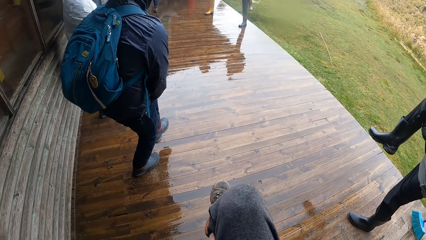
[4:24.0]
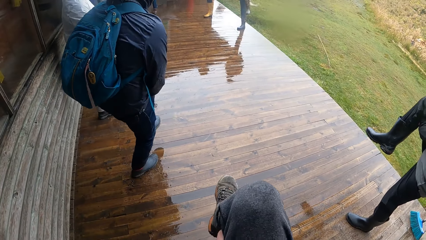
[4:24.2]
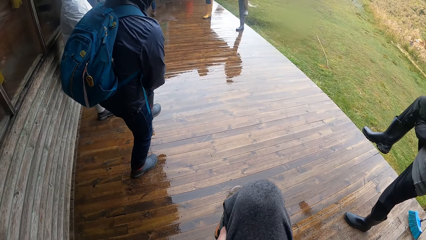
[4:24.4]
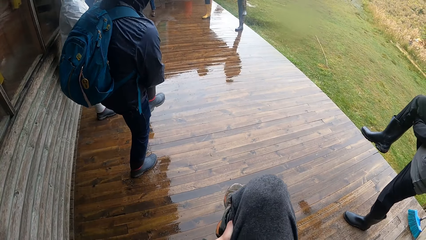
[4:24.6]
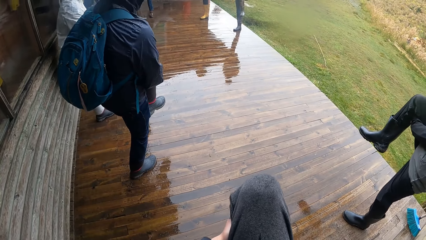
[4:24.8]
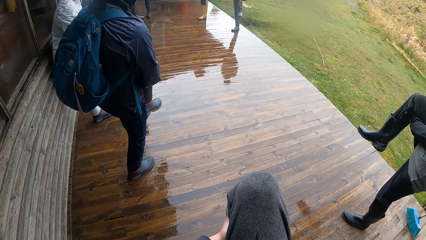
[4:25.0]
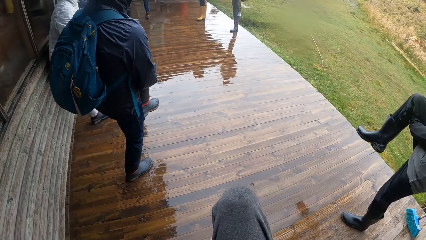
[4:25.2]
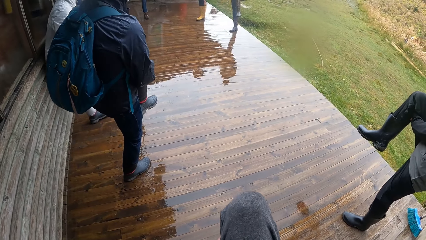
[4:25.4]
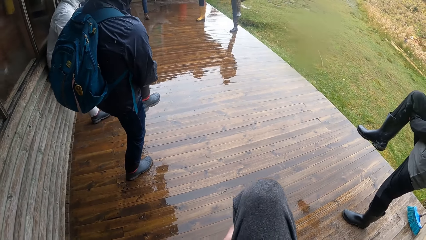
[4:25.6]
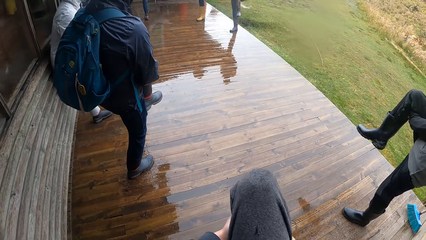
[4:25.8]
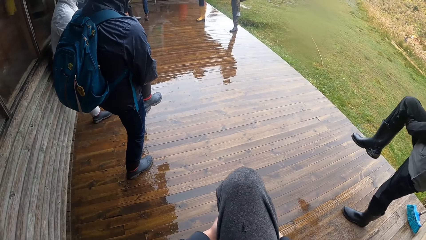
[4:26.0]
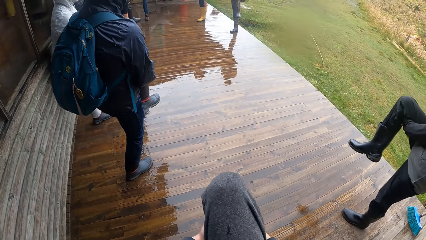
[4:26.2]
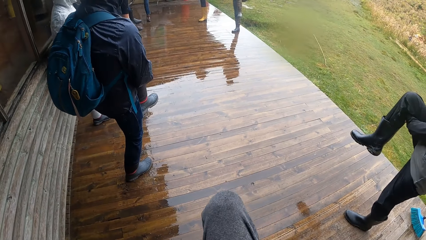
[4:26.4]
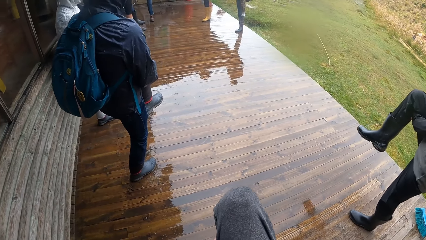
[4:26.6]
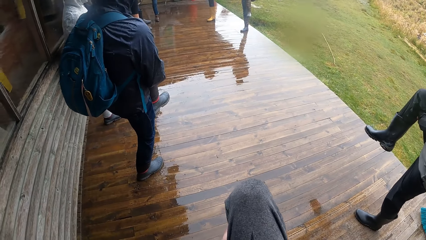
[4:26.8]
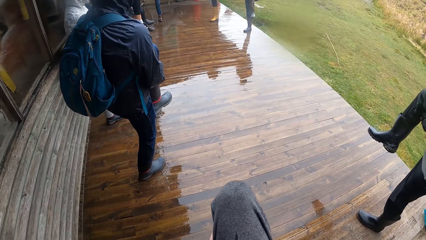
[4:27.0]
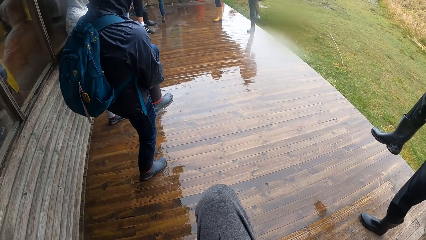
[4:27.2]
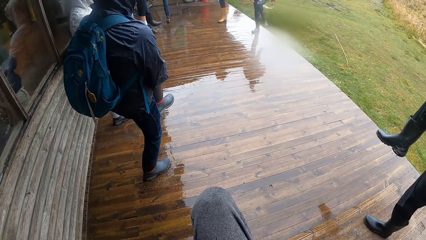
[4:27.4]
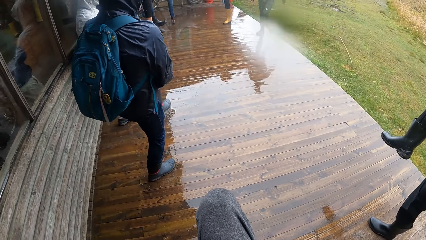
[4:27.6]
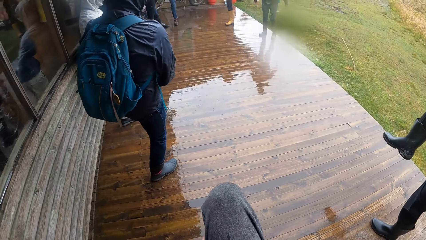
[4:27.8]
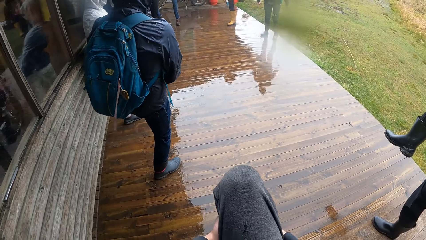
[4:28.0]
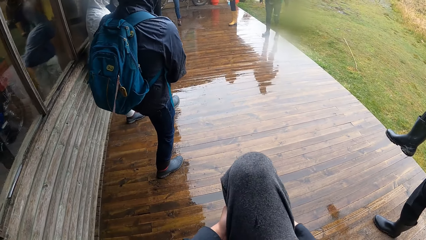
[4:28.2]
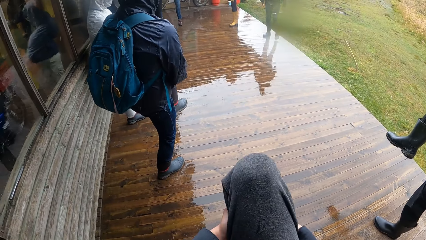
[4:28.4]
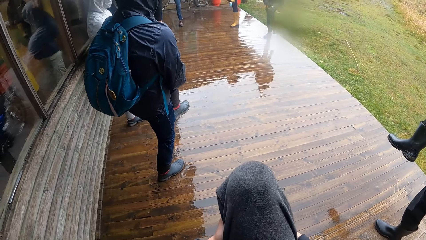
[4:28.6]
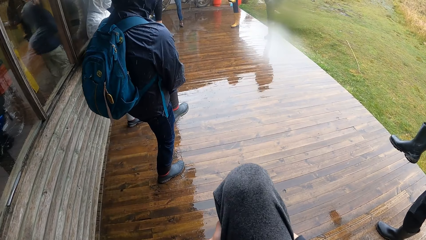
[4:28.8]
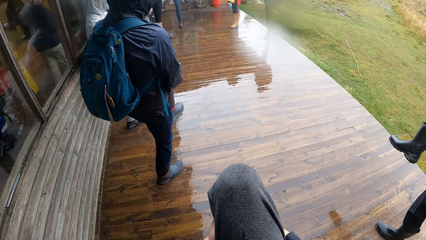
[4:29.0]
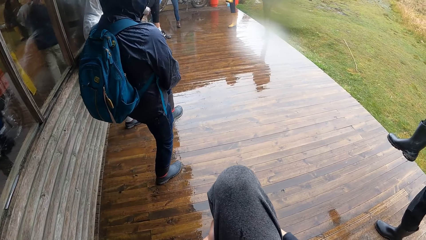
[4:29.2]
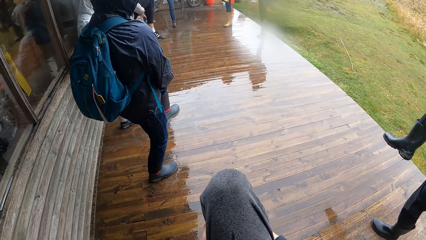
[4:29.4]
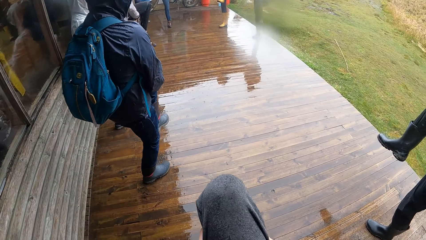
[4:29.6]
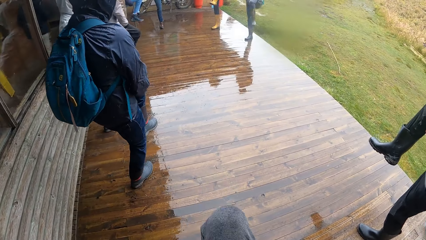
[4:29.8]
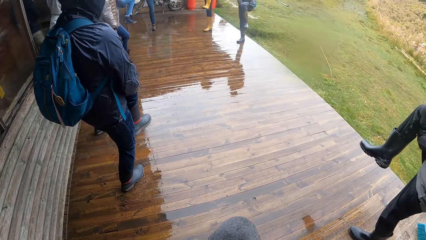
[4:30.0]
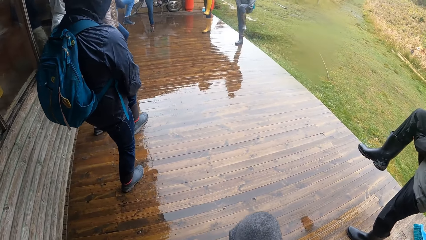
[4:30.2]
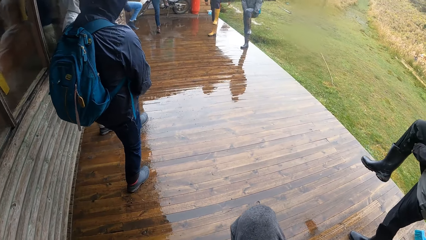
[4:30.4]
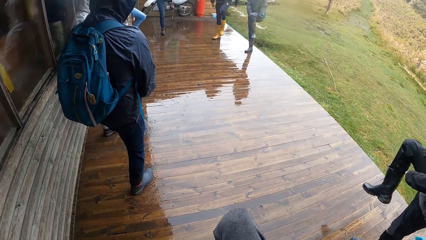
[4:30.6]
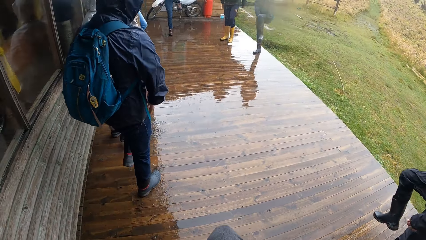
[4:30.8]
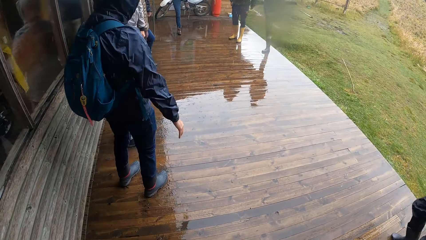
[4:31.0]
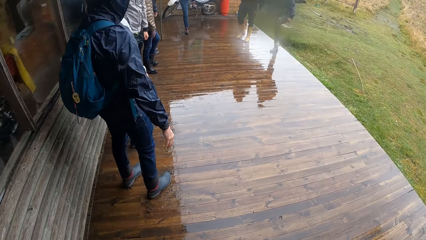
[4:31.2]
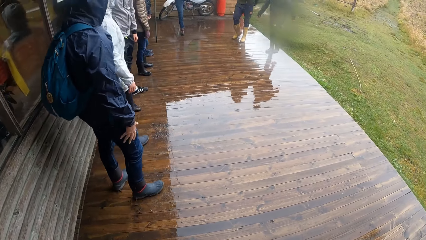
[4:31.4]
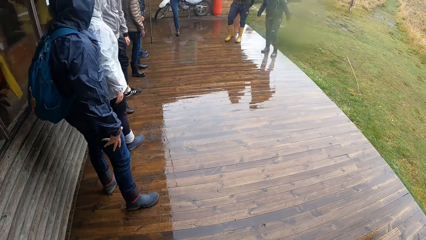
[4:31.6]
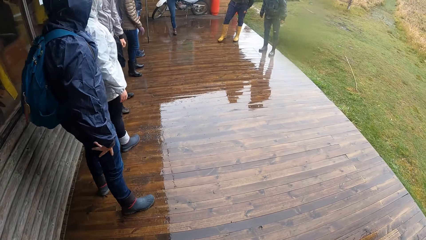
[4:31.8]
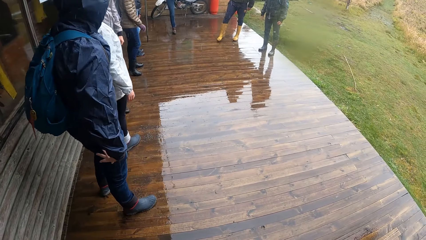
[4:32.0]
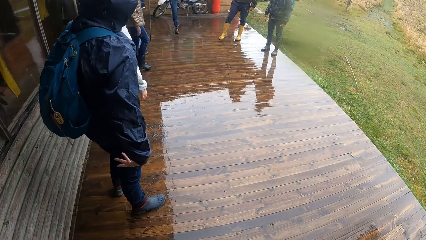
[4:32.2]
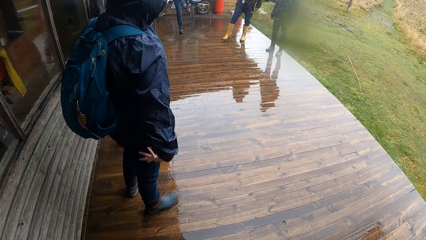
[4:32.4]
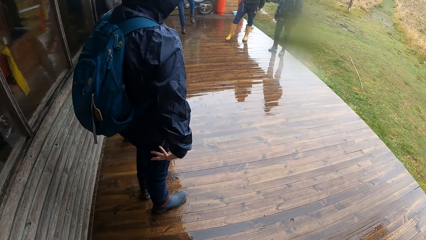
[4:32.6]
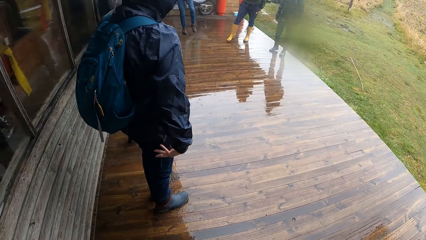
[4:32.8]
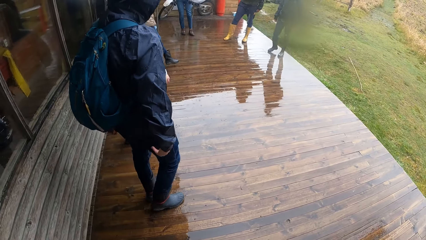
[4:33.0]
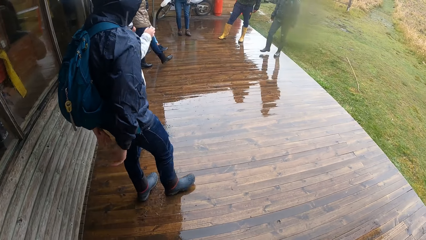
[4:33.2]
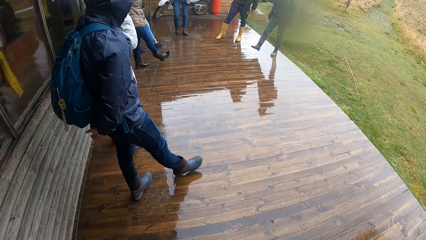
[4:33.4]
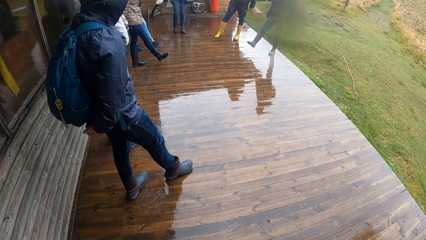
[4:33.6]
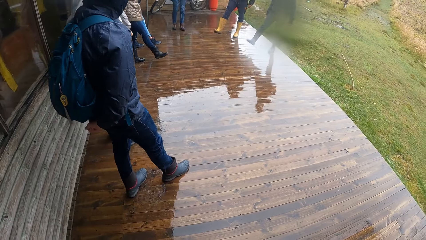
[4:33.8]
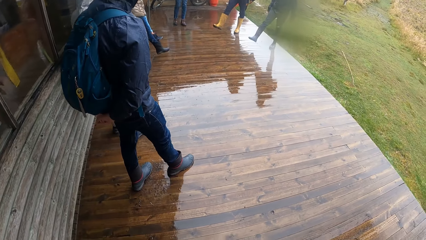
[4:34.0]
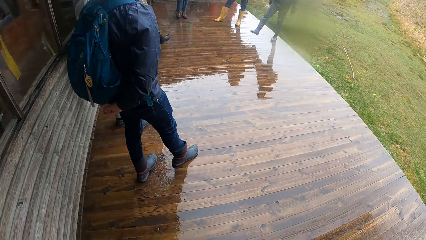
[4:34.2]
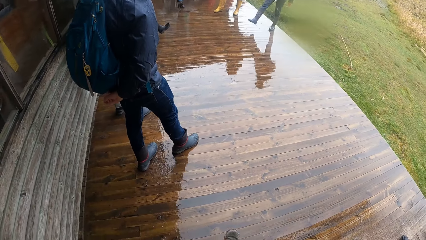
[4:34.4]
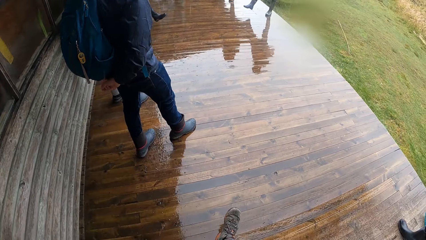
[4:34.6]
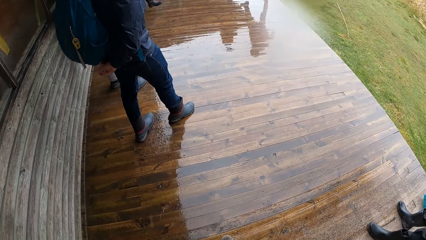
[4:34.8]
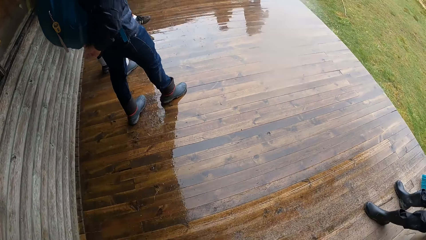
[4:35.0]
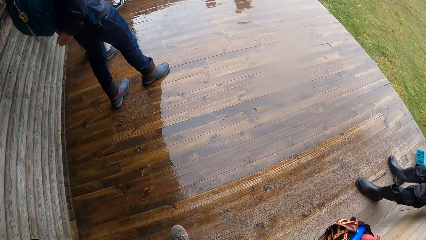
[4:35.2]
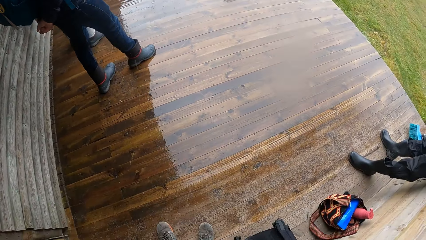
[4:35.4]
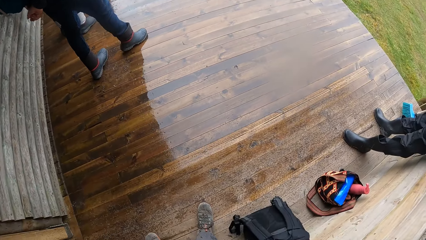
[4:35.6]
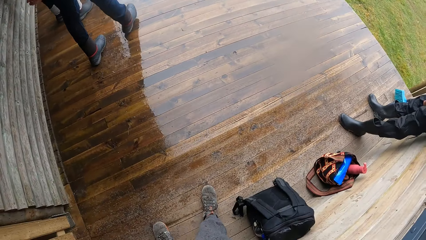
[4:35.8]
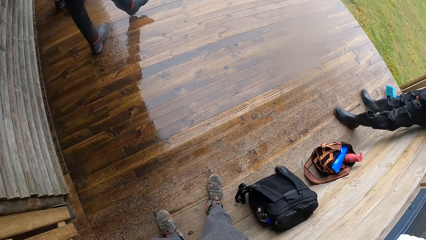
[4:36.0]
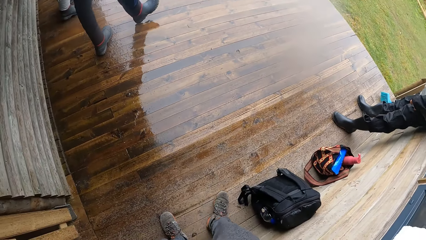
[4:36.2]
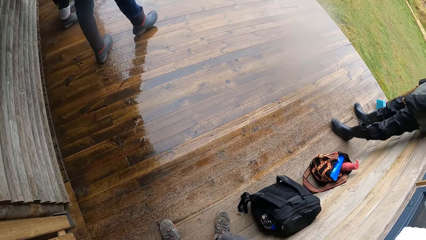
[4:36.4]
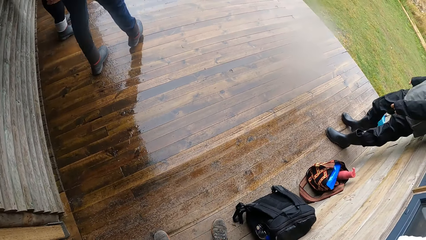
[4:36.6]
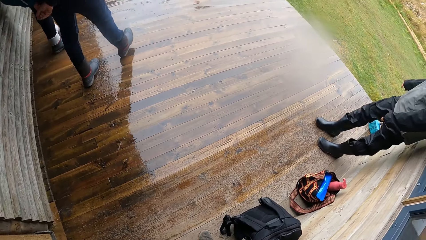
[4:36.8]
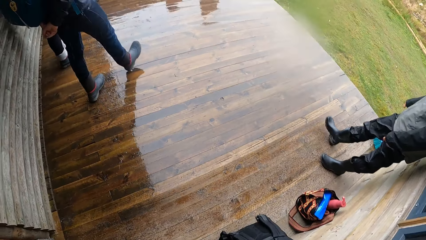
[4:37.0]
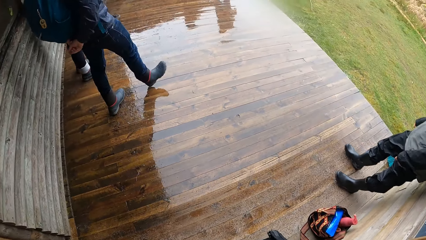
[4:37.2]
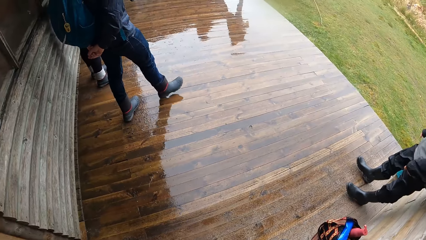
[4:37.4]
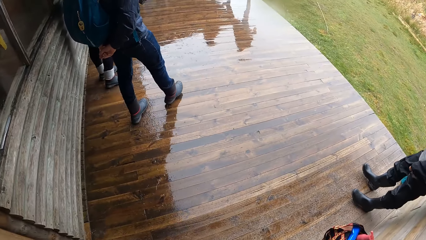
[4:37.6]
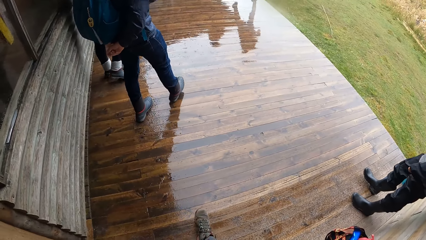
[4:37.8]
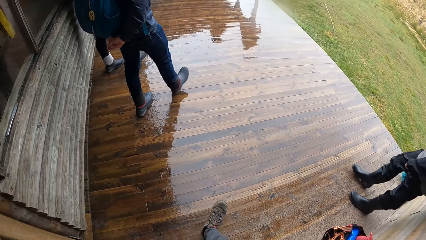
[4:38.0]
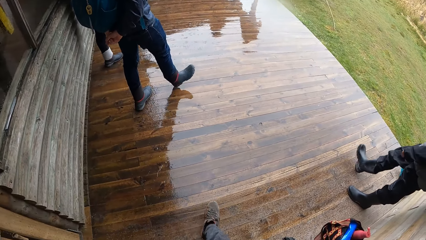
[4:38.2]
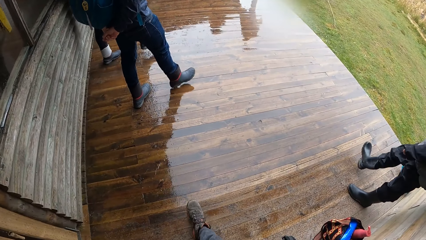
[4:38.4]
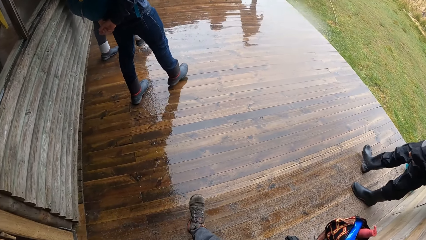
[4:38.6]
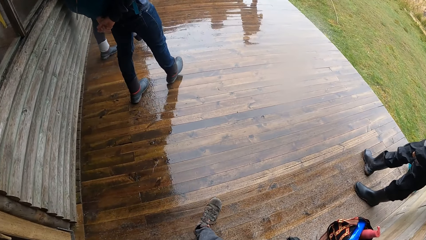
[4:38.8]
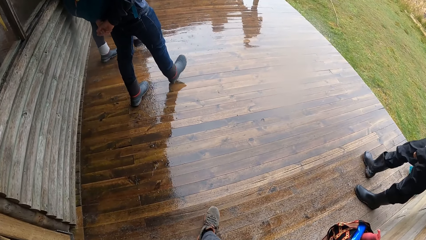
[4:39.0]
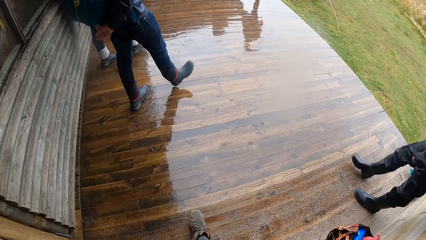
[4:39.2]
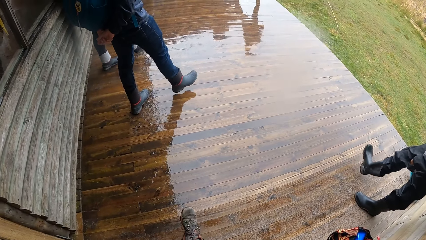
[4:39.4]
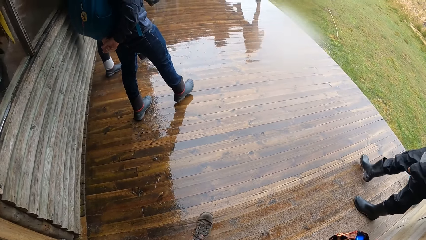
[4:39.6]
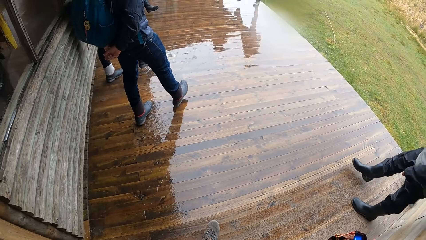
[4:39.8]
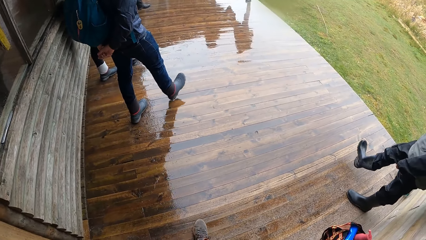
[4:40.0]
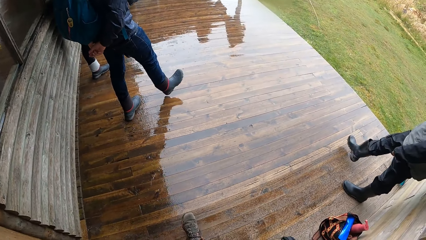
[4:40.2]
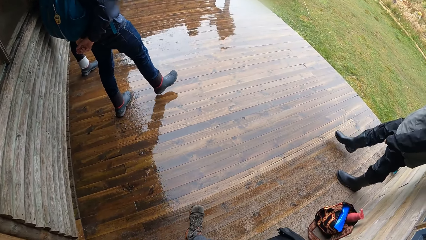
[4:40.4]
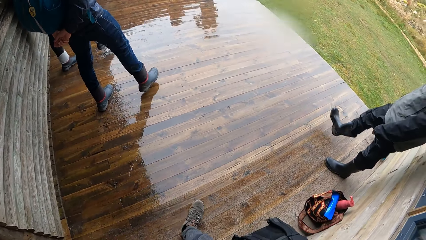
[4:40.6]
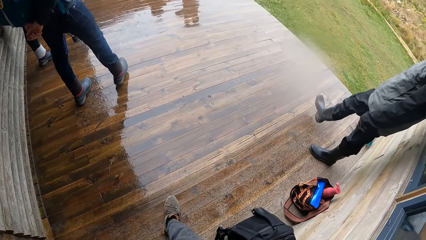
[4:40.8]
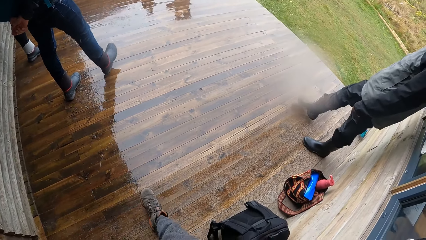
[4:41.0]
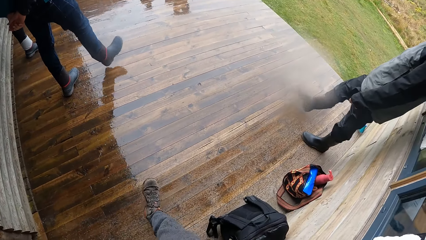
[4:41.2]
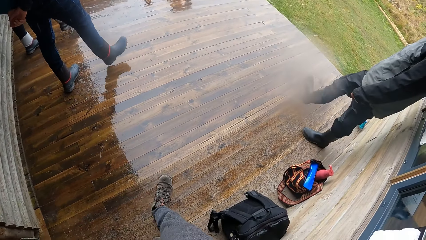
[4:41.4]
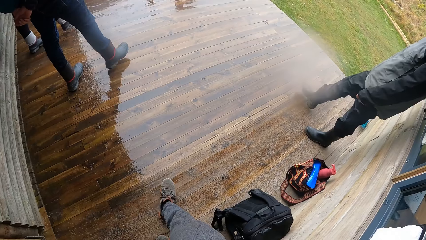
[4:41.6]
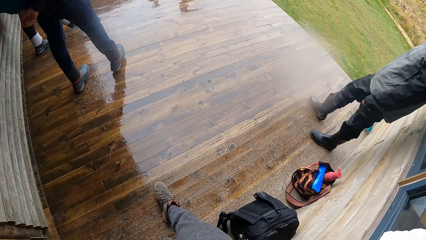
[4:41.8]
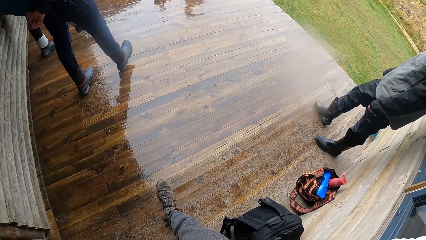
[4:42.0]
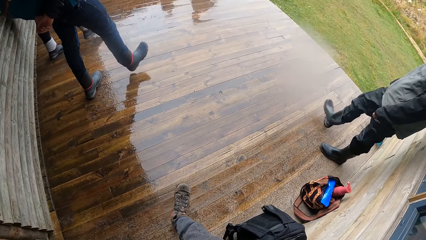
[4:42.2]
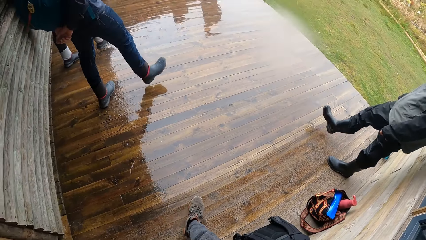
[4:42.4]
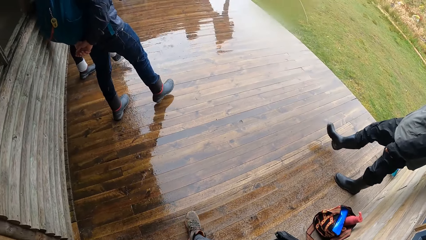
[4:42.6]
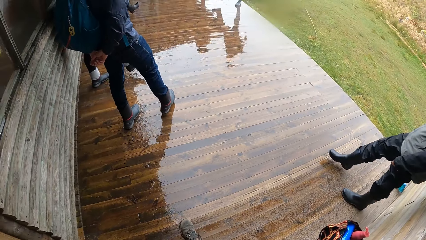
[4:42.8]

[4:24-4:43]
The camera wearer lifts his leg. He puts down his leg. He stretches his feet.
